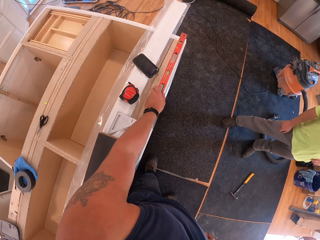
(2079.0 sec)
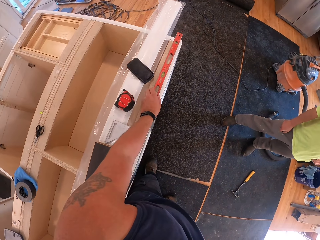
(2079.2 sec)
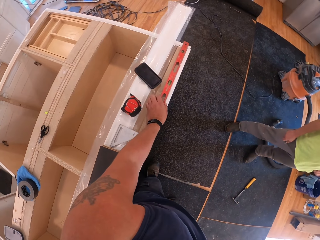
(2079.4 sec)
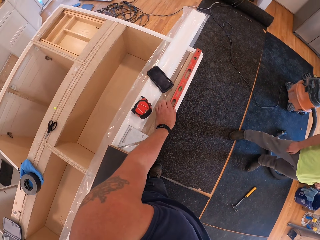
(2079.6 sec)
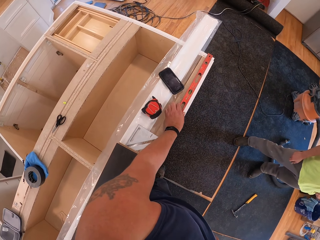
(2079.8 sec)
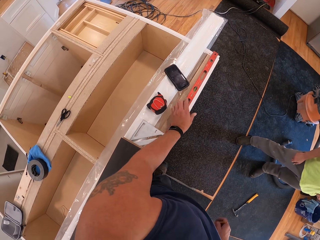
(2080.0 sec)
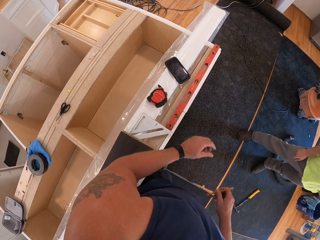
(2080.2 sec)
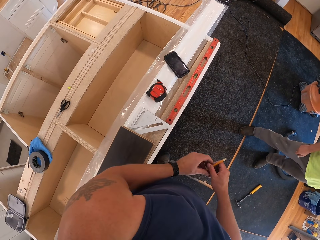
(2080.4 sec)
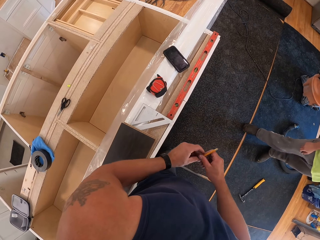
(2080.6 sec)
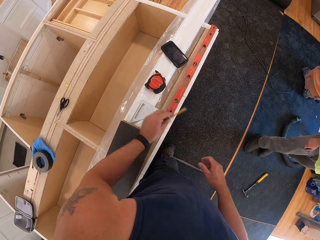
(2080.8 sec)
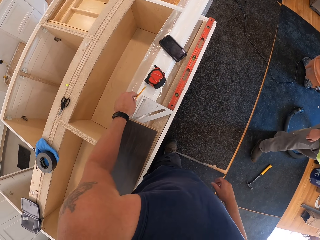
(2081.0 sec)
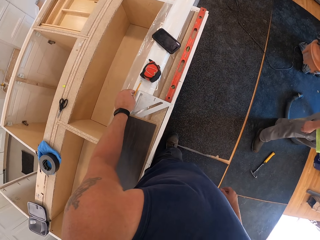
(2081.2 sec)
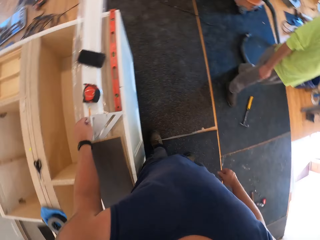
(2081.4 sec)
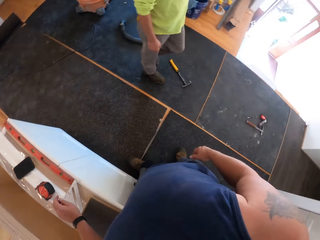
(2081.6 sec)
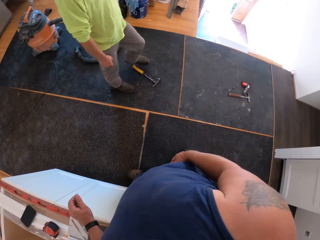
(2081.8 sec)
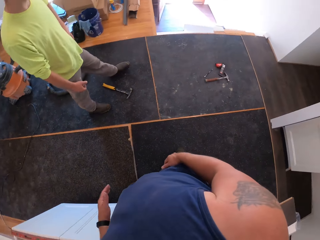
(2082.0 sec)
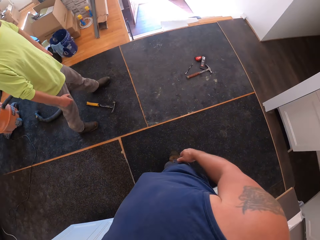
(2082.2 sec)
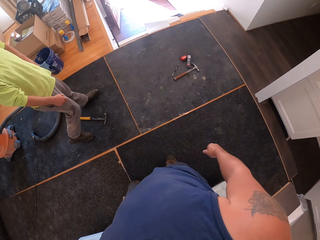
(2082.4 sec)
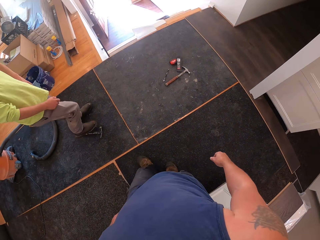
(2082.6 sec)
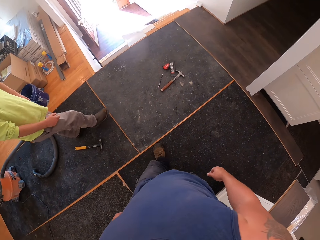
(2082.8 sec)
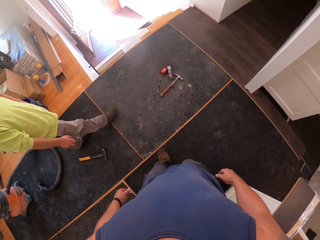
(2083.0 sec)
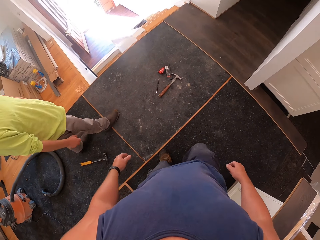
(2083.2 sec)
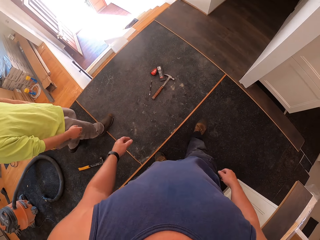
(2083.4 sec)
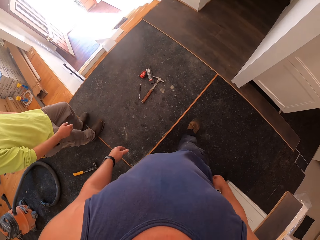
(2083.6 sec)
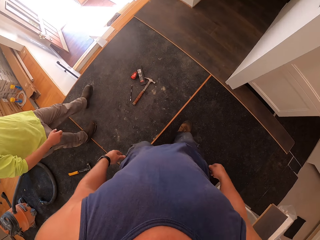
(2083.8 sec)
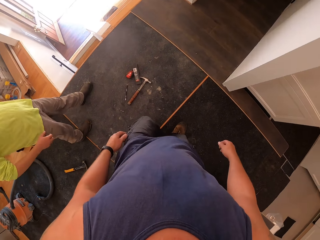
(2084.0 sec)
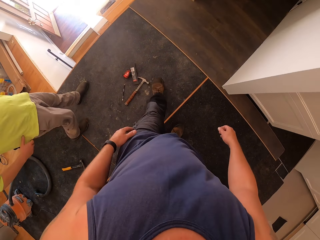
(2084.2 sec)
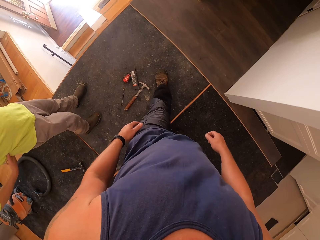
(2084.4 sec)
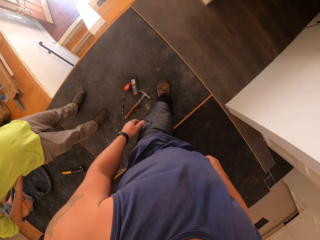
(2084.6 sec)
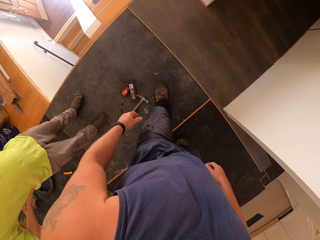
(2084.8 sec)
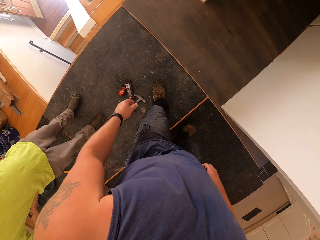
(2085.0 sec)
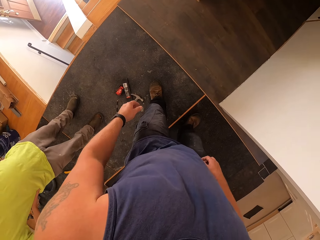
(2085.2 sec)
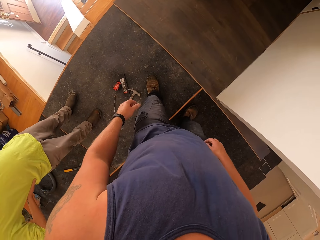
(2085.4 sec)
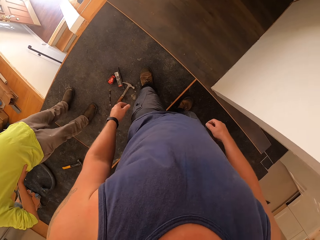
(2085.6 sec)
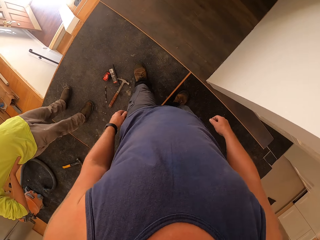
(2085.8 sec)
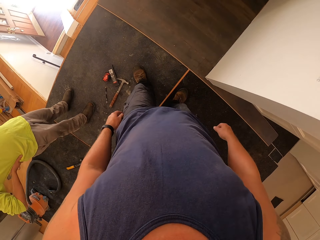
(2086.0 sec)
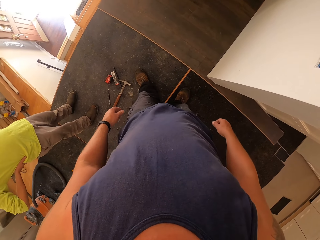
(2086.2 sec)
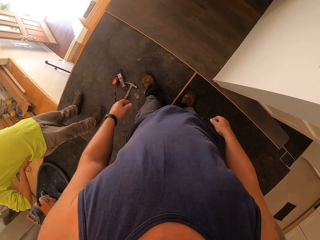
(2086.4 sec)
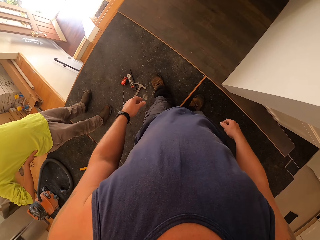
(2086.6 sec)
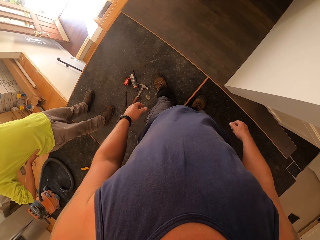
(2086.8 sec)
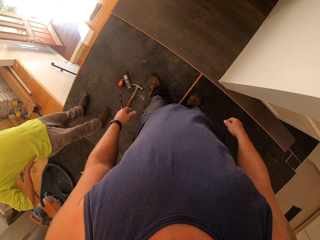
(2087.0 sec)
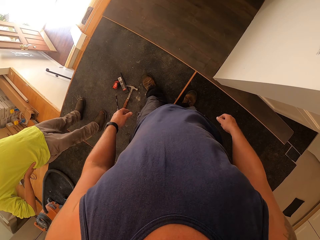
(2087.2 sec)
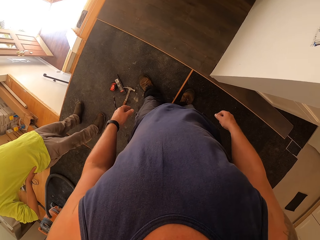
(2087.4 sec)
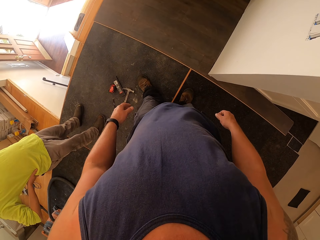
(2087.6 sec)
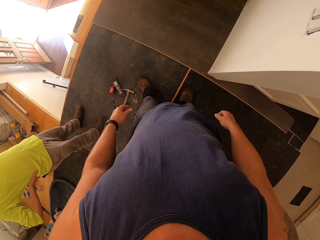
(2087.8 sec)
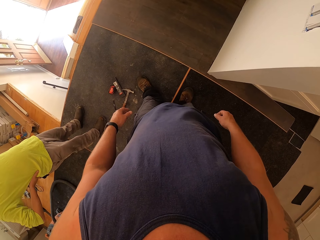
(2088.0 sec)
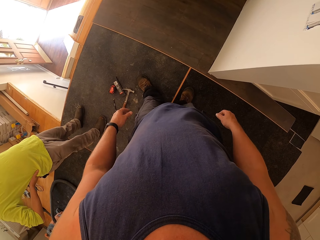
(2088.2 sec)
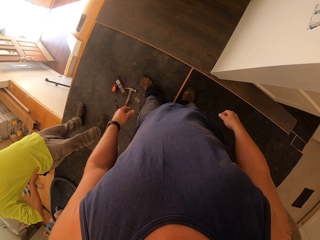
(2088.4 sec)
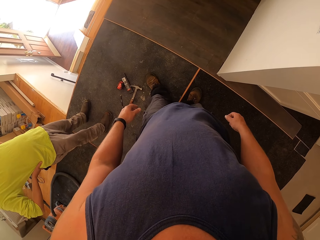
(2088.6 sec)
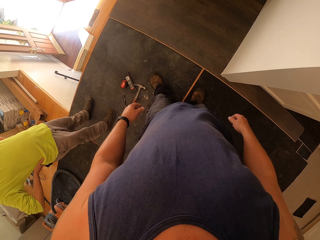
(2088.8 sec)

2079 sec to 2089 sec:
The camera wearer stretches the left hand and drops the level on the shelf. They hold the pencil. They pass the pencil to the left hand and drop the pencil on the shelf. They turn around and walk towards the wall. They stand up.

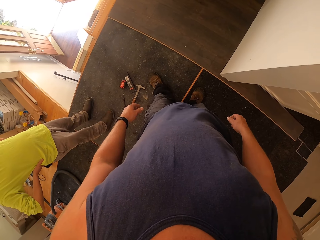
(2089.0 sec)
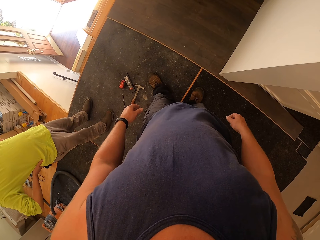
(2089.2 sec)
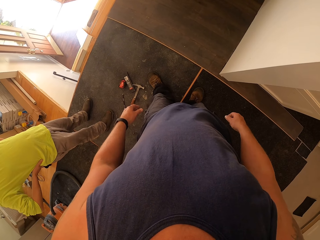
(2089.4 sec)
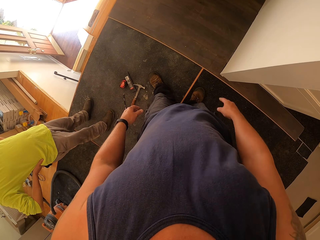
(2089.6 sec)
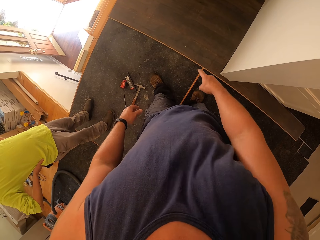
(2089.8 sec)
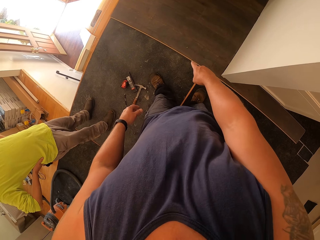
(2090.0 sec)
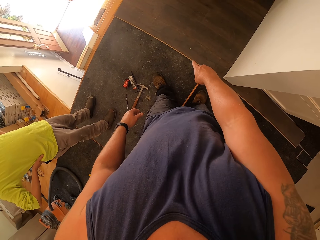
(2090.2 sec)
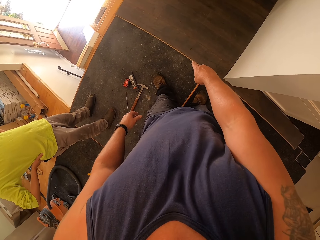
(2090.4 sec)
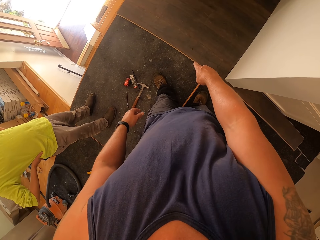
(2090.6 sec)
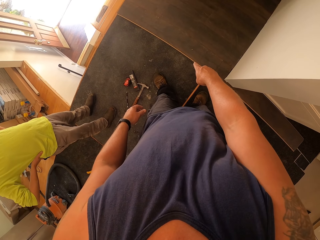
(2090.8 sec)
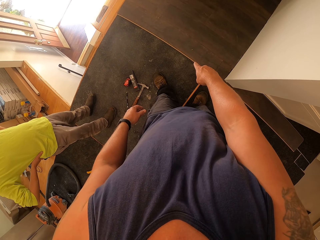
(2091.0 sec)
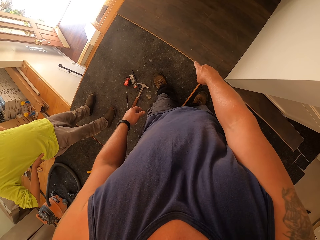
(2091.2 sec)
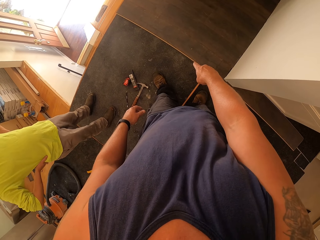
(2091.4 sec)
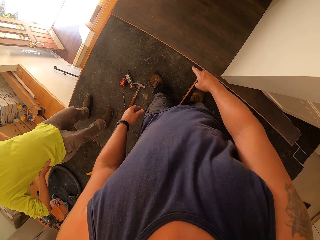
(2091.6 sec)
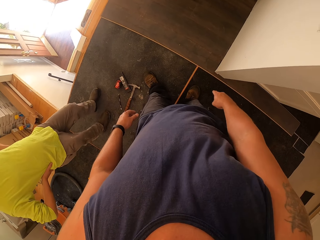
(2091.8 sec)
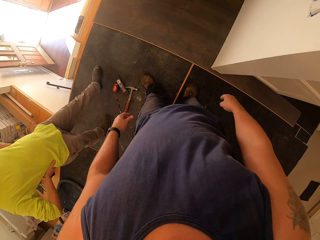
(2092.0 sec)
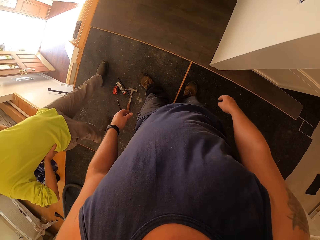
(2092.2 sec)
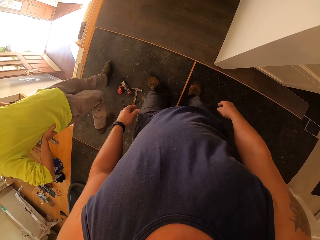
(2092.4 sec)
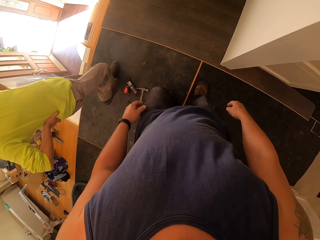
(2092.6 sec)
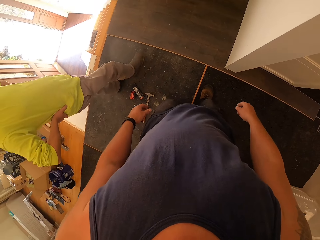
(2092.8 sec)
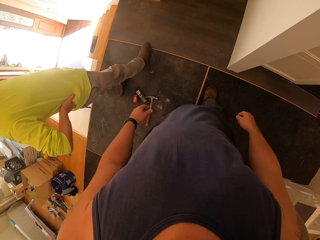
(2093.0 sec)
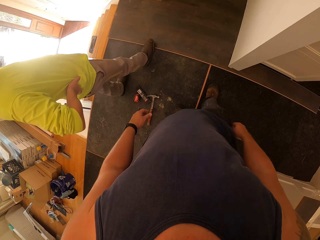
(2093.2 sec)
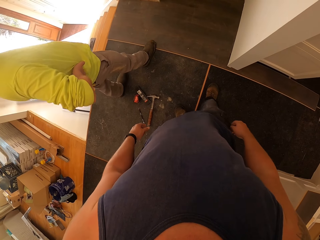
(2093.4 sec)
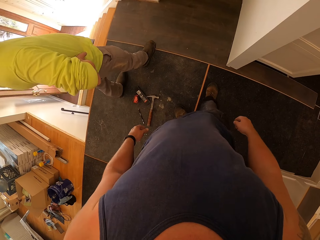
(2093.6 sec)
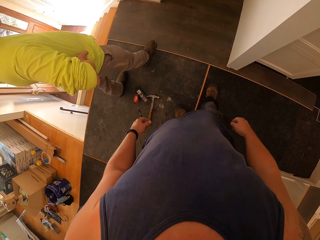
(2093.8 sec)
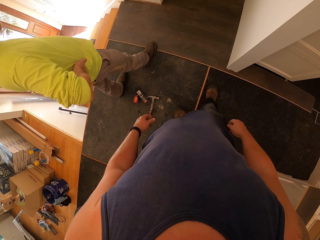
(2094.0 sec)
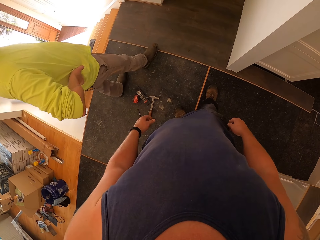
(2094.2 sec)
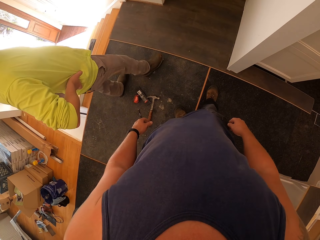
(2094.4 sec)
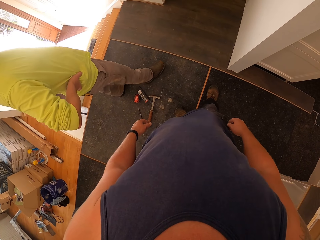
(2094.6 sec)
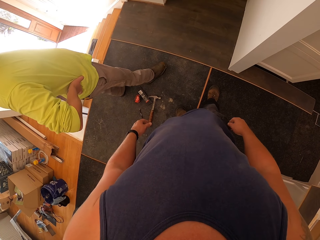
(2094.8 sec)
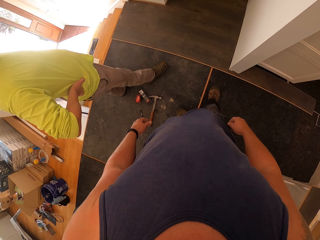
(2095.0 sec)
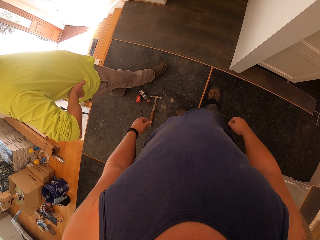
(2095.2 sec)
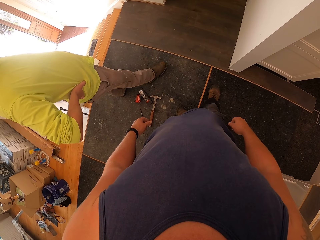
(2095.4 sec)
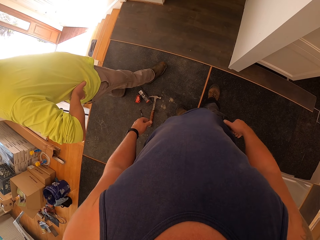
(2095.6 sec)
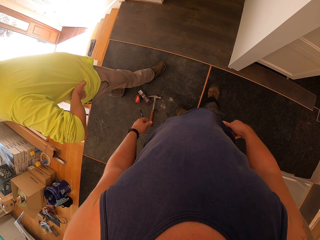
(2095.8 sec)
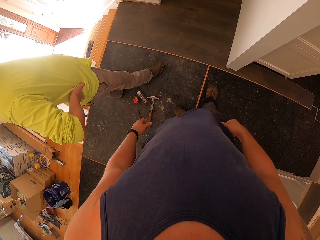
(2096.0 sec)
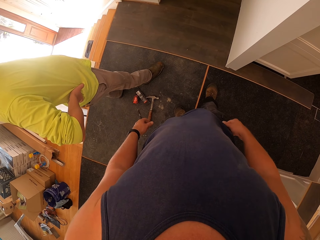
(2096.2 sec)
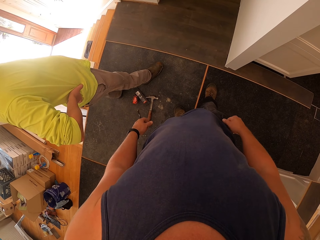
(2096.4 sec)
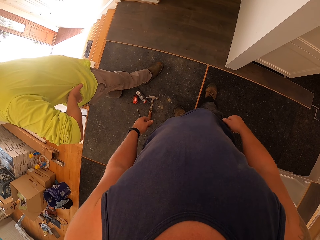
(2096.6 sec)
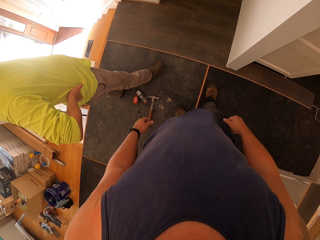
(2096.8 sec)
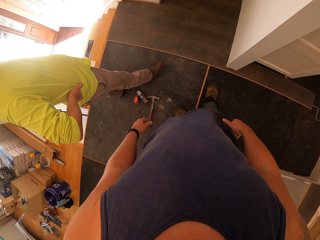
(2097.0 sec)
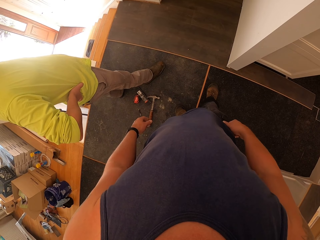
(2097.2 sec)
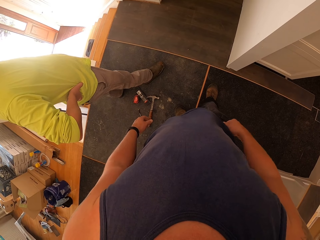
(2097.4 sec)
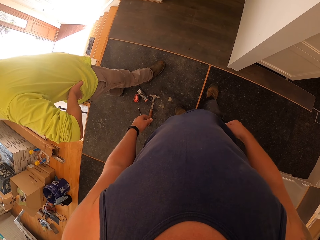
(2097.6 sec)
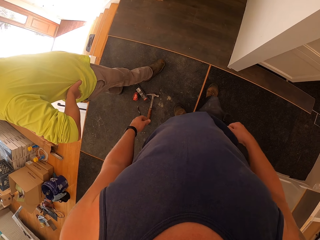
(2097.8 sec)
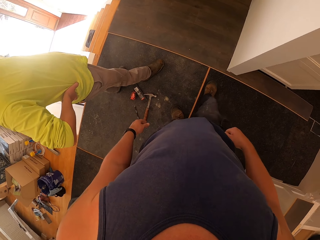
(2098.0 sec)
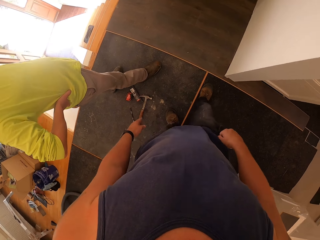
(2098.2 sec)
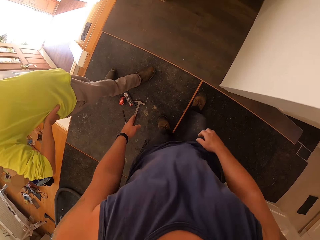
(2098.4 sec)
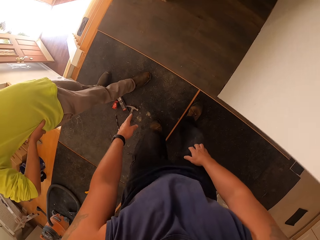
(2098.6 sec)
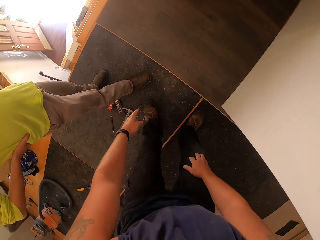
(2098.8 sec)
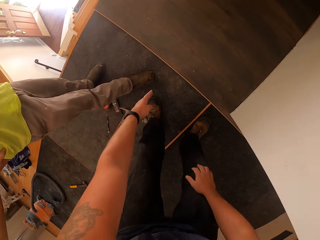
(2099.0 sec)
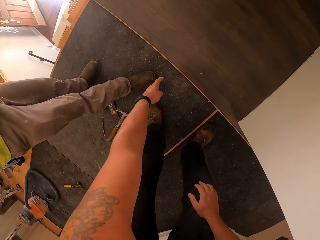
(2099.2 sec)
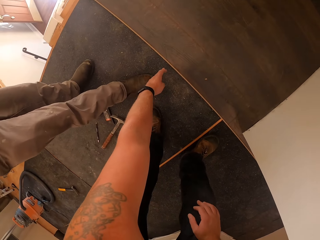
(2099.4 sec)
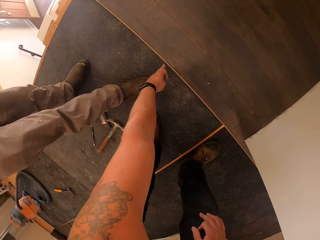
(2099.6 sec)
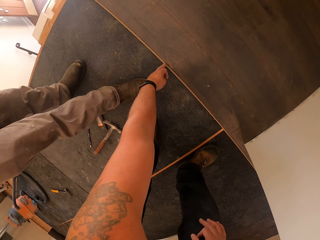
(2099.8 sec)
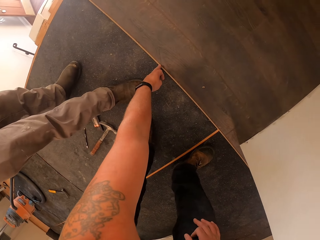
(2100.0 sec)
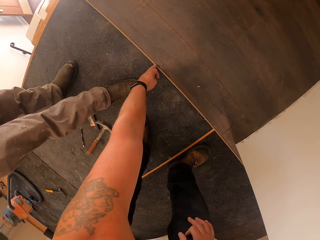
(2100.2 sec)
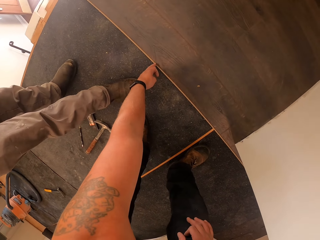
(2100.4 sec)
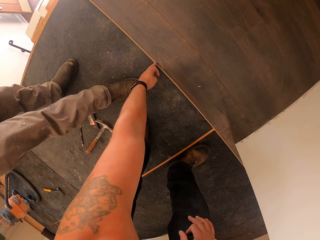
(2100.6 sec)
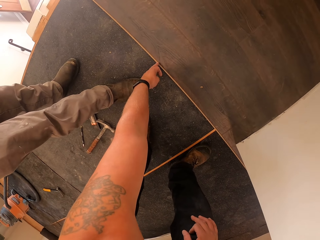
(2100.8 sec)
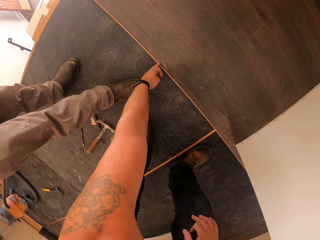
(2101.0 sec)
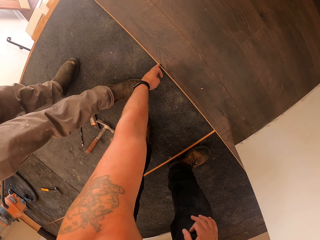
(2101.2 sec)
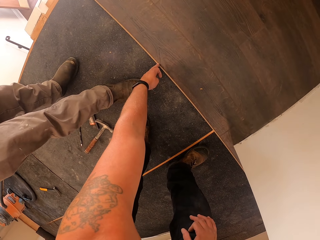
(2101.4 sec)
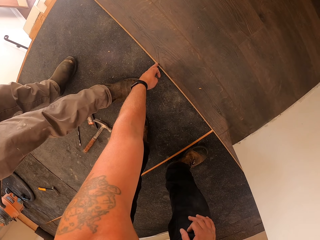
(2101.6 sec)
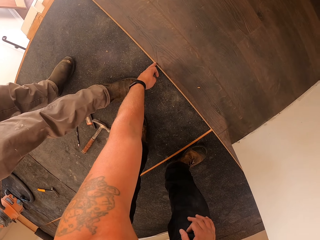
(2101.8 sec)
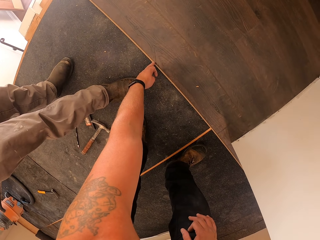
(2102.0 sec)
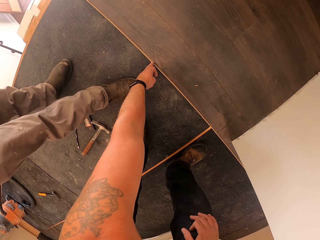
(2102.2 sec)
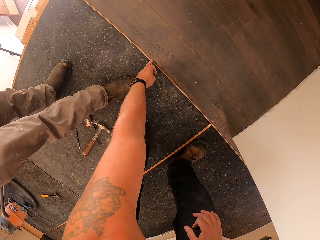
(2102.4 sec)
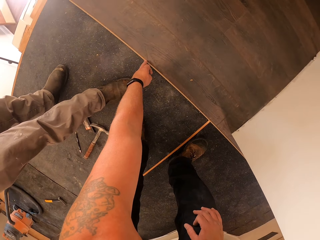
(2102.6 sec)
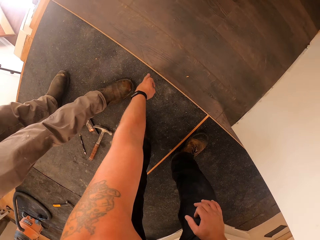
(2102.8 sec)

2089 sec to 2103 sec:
The camera wearer points at the wooden floor. They stare at the wooden floor. They bend down. They touch the floor board with the left hand. They point at the wooden floor.
